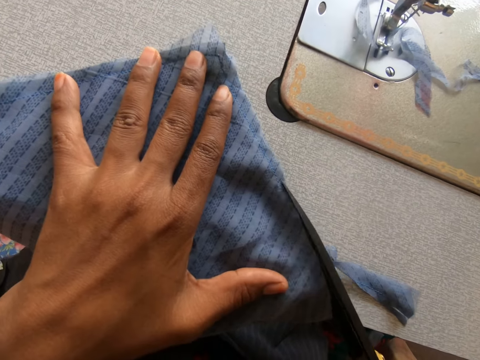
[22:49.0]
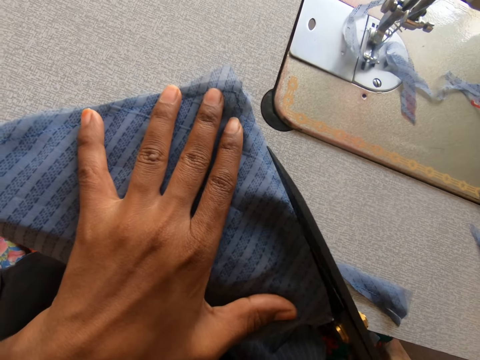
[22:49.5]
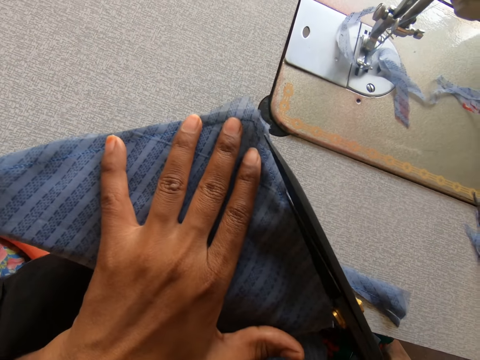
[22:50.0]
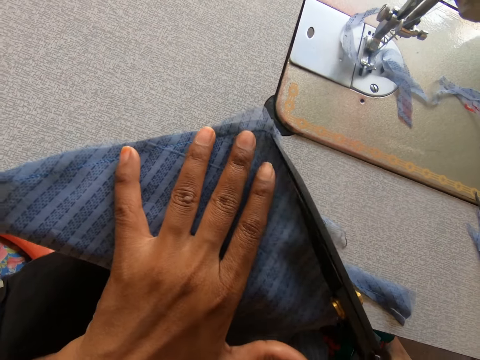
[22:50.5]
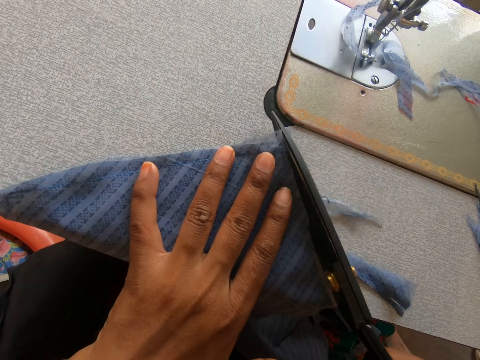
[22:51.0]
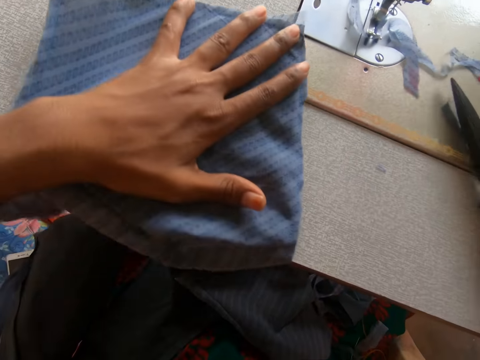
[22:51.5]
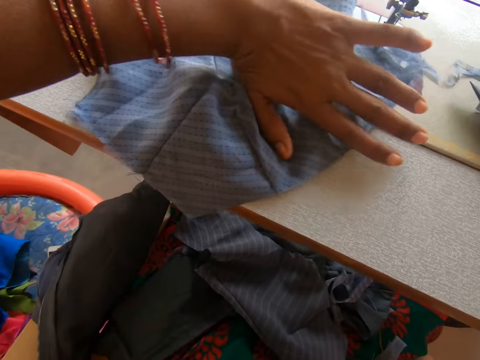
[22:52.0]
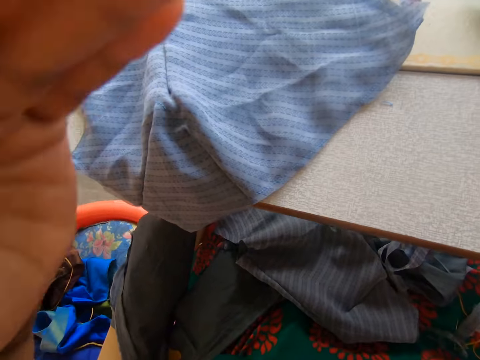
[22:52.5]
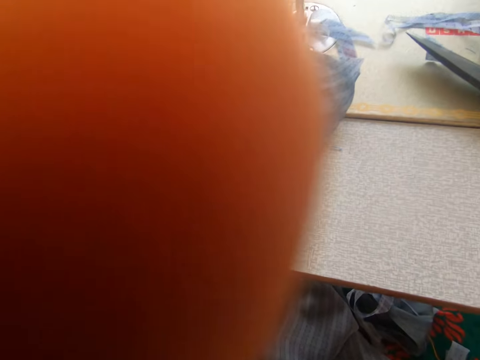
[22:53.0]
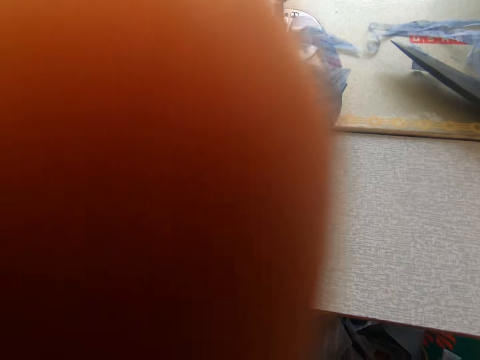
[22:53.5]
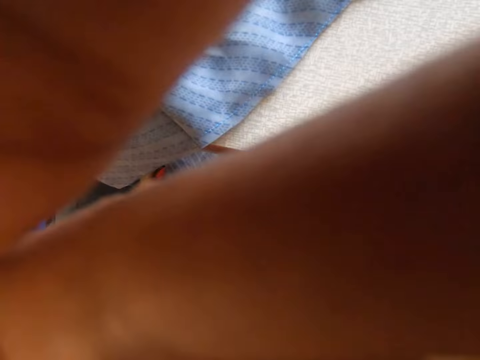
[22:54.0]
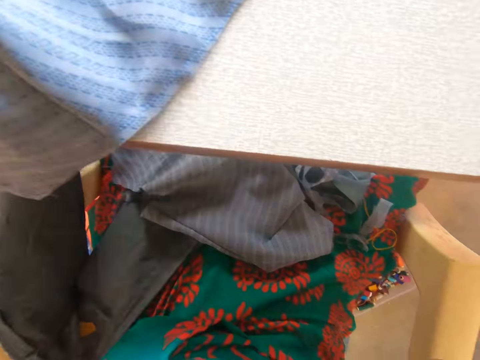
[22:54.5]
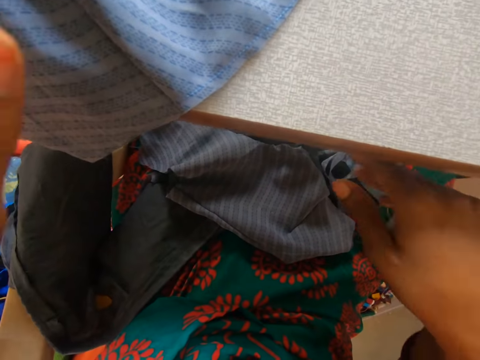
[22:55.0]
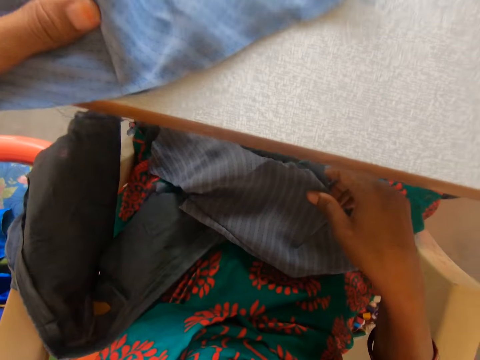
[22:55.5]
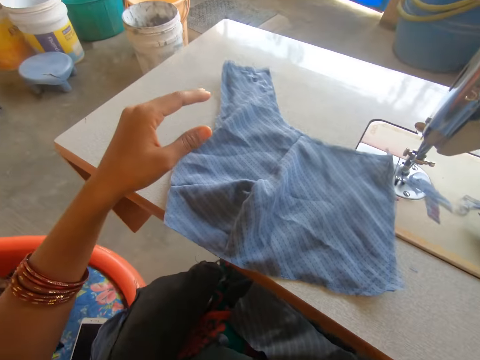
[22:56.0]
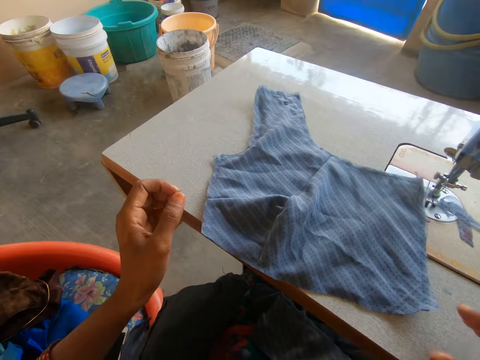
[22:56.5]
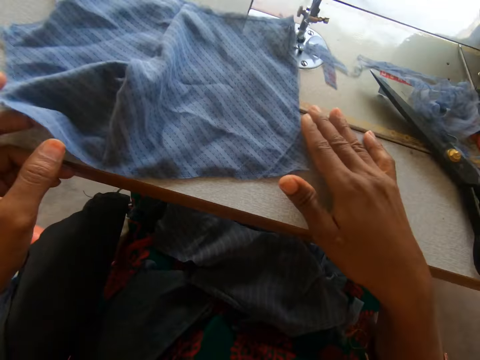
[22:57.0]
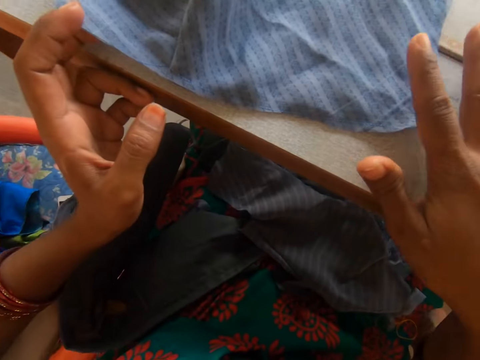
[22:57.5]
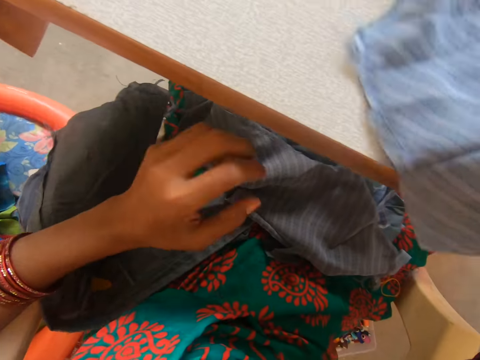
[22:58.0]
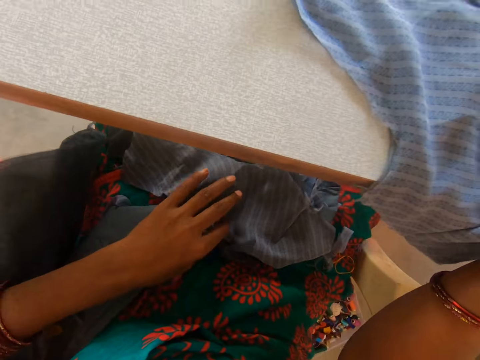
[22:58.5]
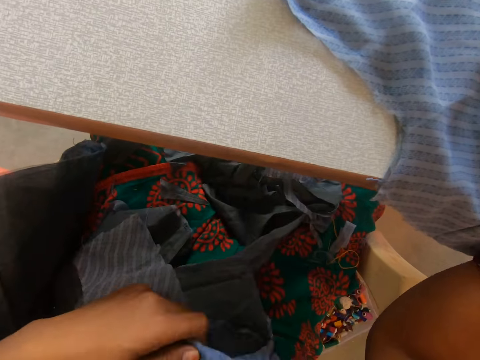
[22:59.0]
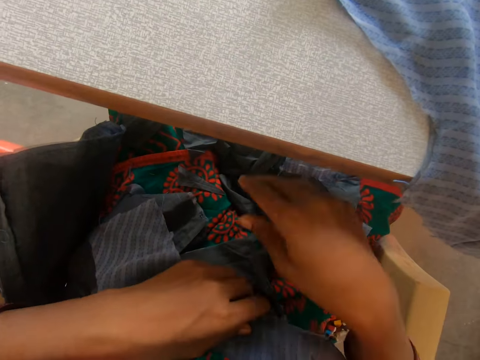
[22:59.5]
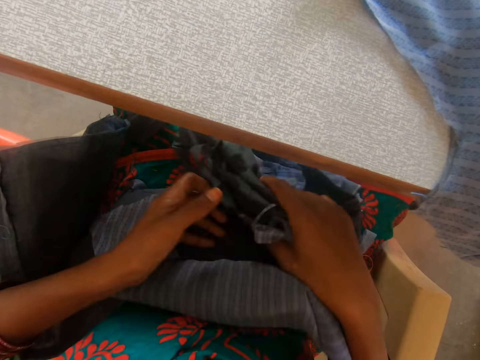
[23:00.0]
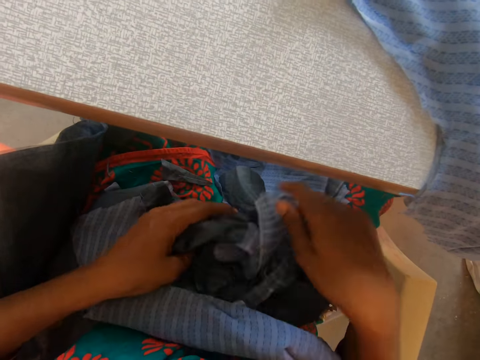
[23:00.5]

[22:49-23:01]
The camera wearer pushes a garment on the sewing machine. She drops the scissors on the sewing machine. She pushes the garment on the sewing machine again. She touches a cloth on her leg with her right hand. She moves the cloth on the sewing machine with her right hand. She touches the garment on her lap.

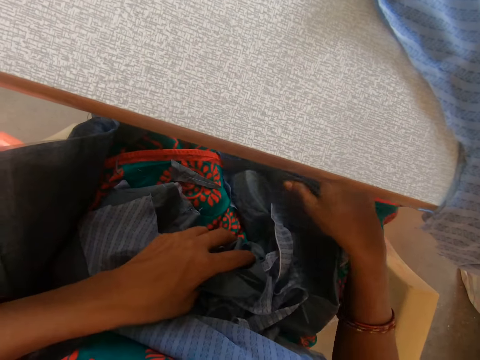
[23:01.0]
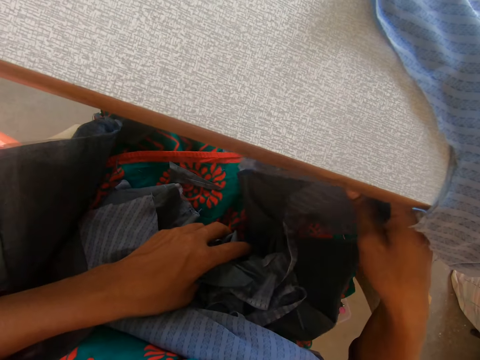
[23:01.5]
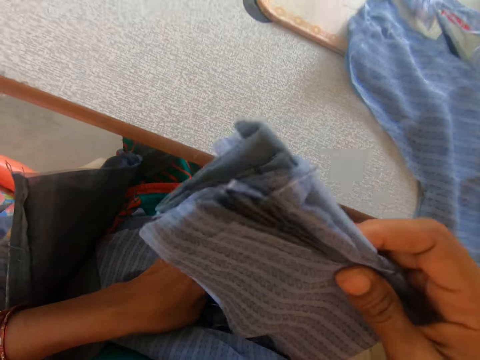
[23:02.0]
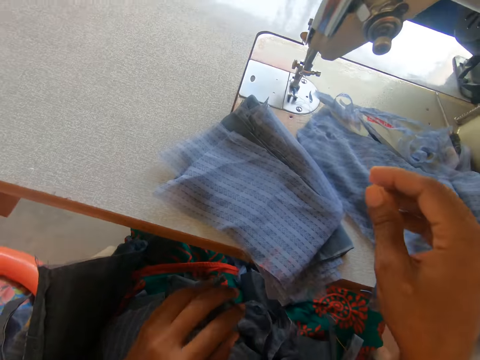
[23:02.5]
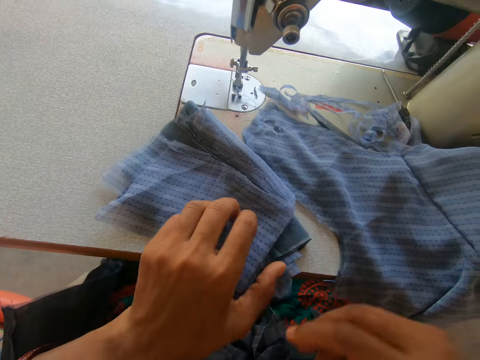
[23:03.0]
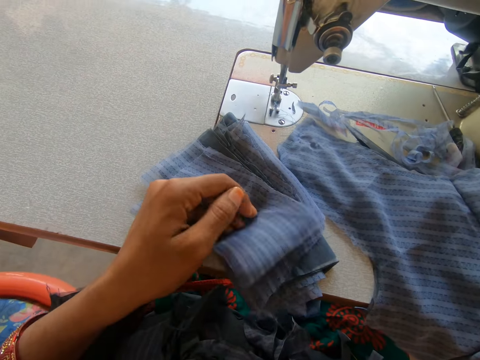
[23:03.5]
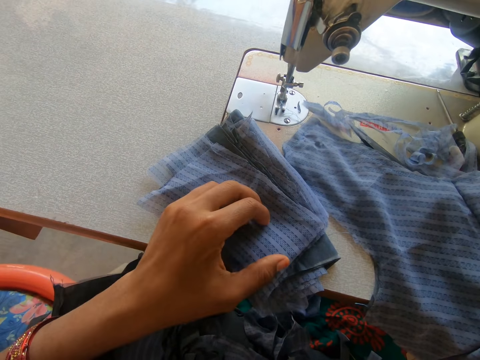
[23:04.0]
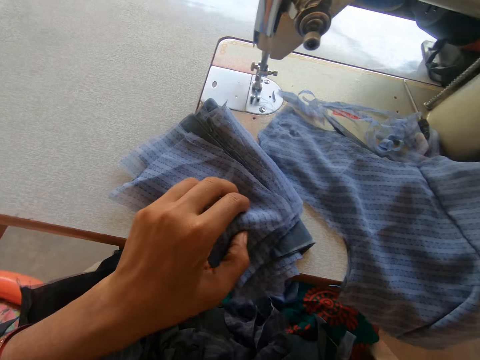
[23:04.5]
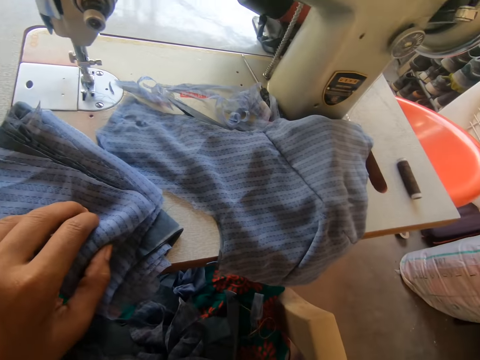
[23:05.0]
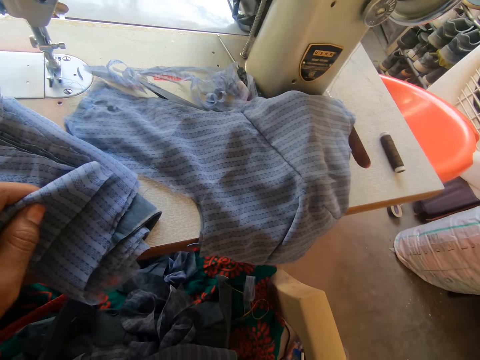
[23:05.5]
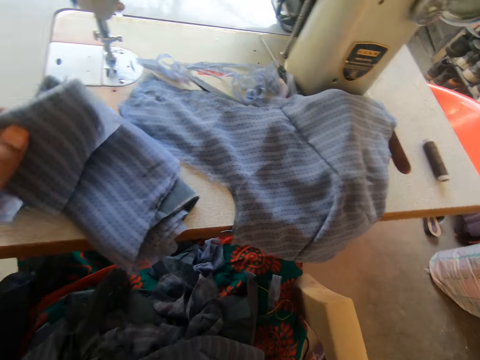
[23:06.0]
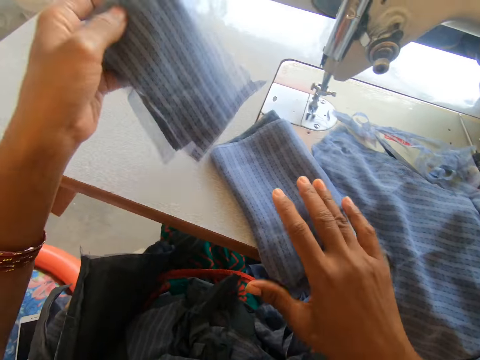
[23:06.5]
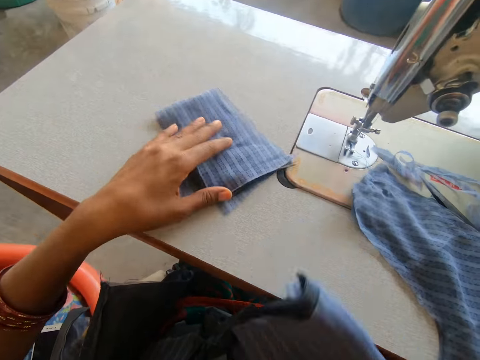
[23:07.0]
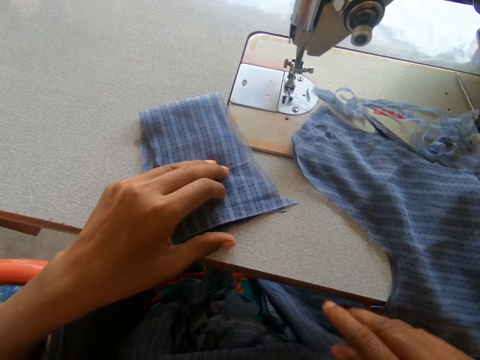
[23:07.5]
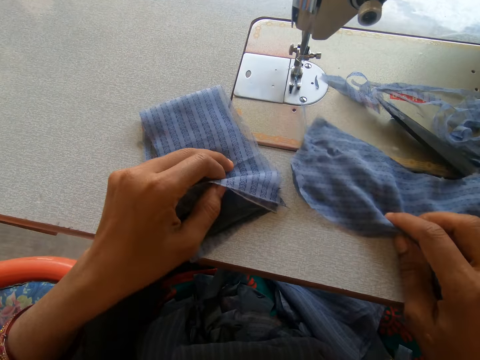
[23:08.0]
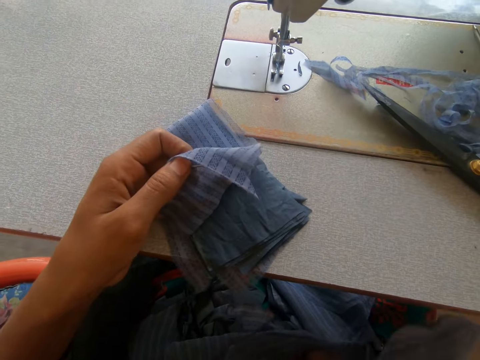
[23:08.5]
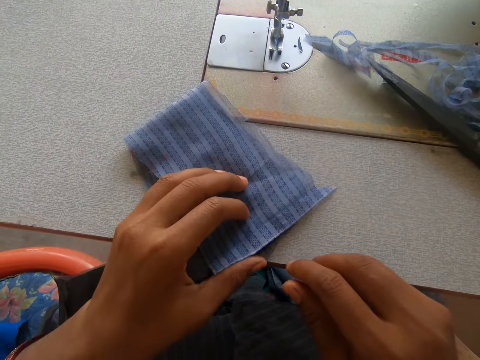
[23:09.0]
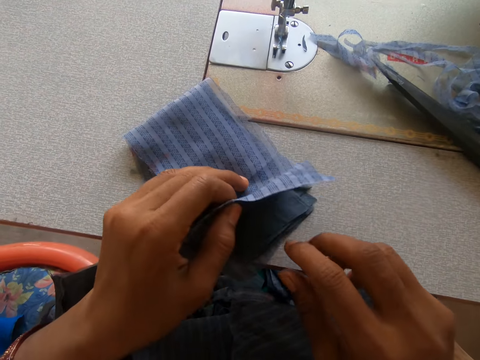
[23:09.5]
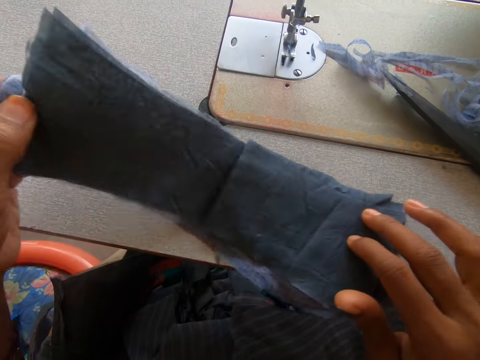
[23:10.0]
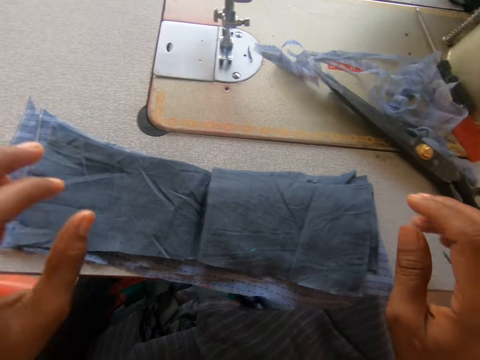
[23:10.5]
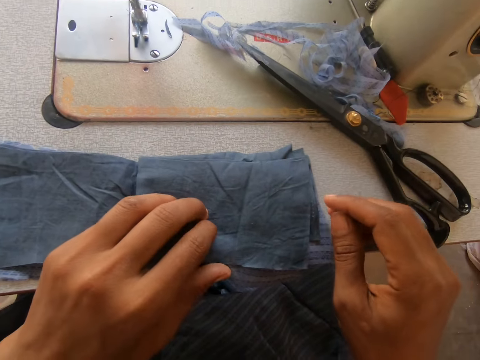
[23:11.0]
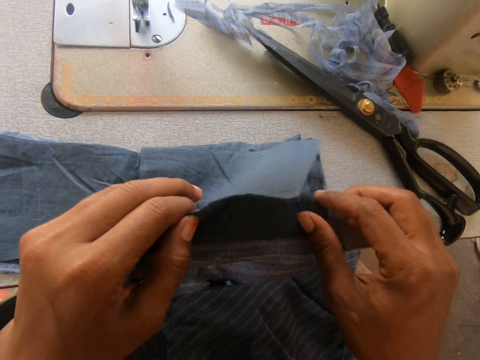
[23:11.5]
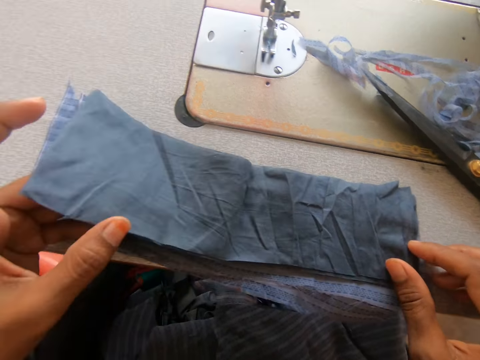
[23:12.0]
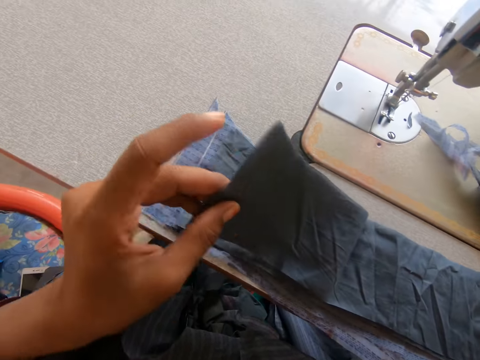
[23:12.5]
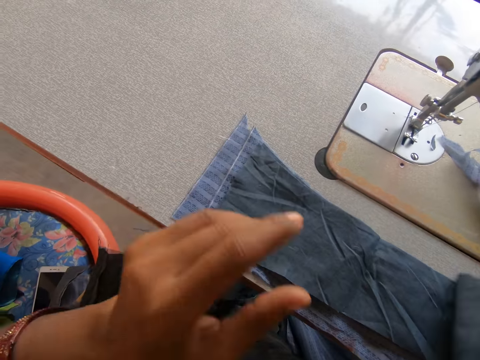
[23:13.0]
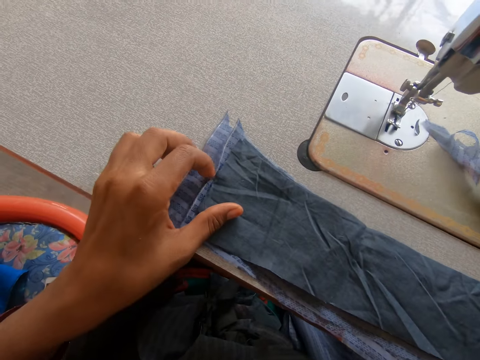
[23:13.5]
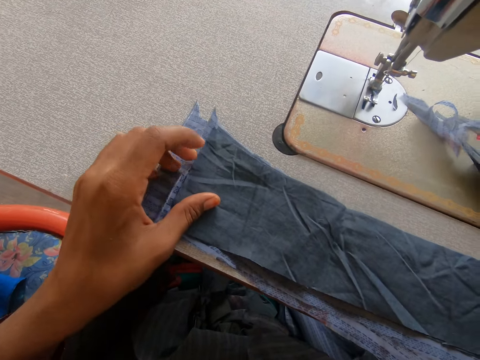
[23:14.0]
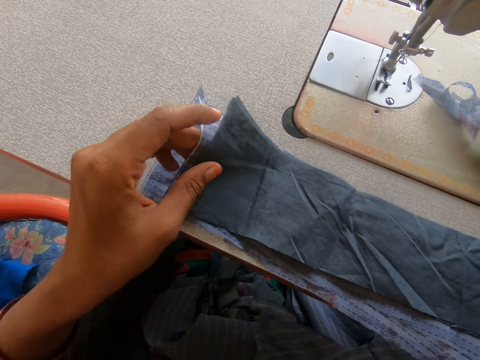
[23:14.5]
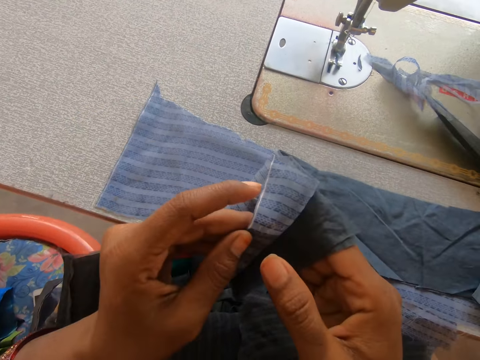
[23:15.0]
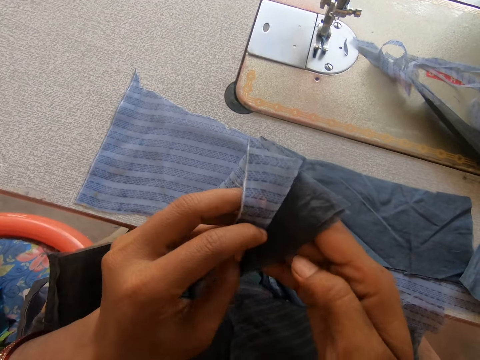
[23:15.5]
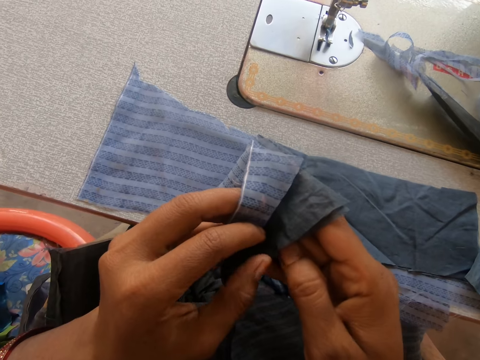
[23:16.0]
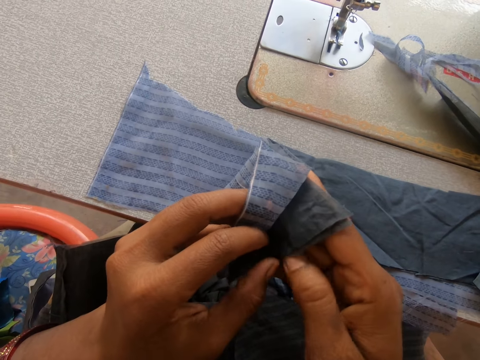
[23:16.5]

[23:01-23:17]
The camera wearer picks some pieces of cloth on her leg with her right hand. She puts a garment on the sewing machine. She touches the garment on the sewing machine. She drops the garment on the sewing machine, and slides the garment on the sewing machine. She drops some pieces of cloth on her leg. She slides the garment on the sewing machine again. She drops another piece of cloth on her leg. She unfolds the garment. She adjusts the piece of cloth on the sewing machine. She separates the garments.
